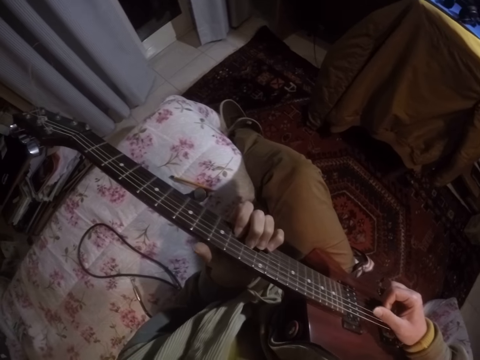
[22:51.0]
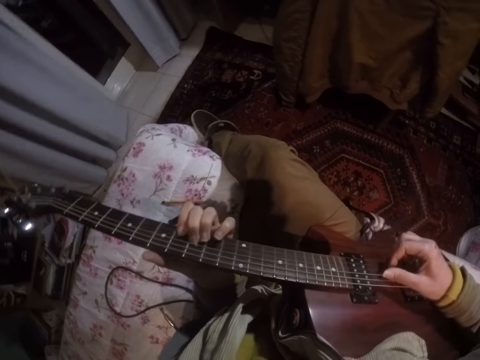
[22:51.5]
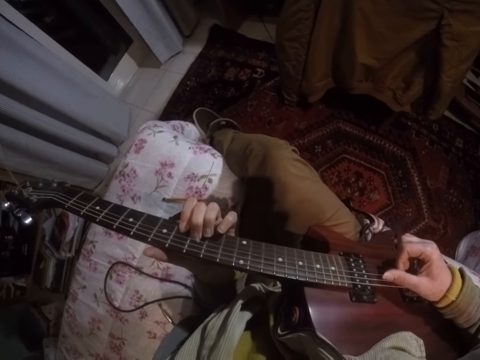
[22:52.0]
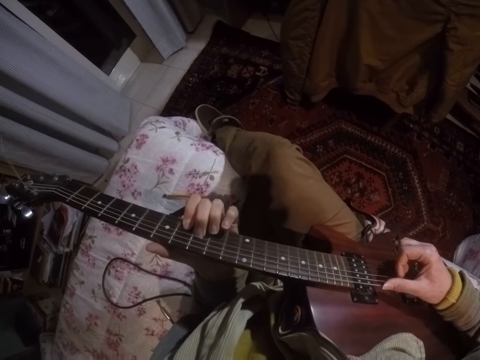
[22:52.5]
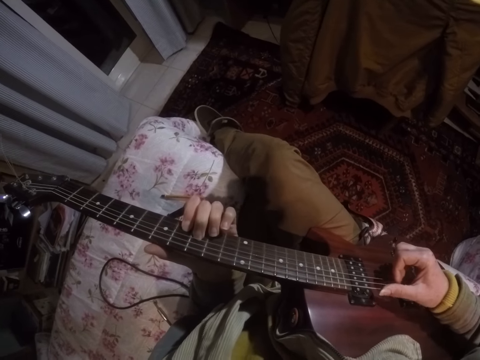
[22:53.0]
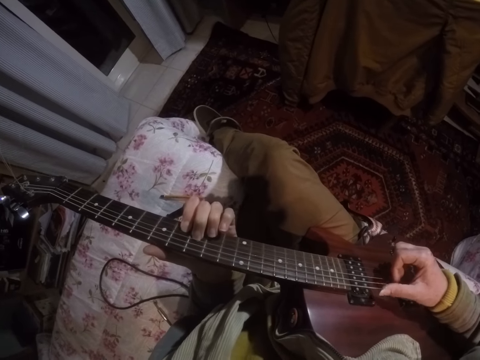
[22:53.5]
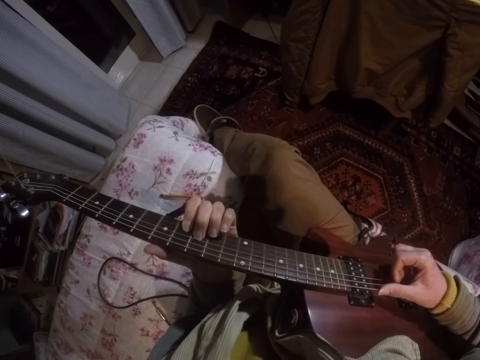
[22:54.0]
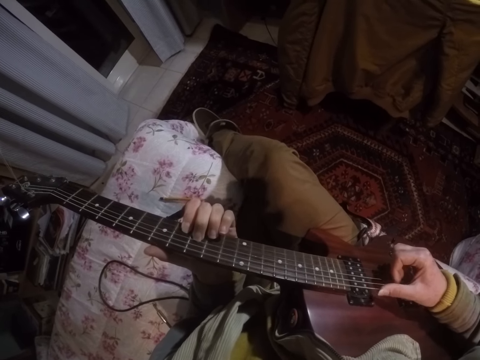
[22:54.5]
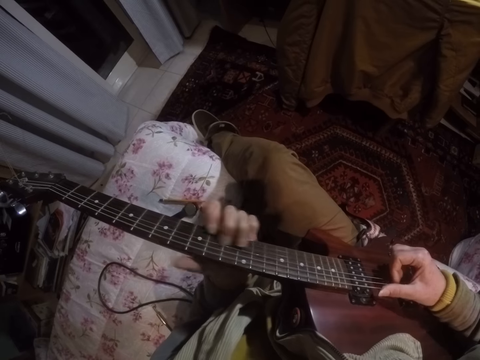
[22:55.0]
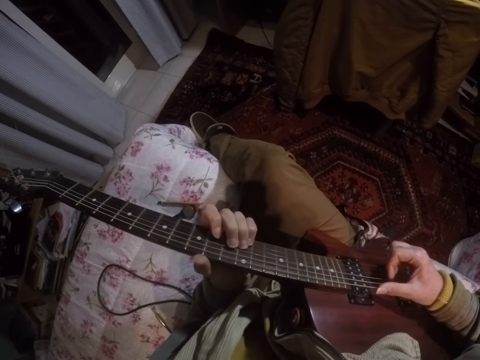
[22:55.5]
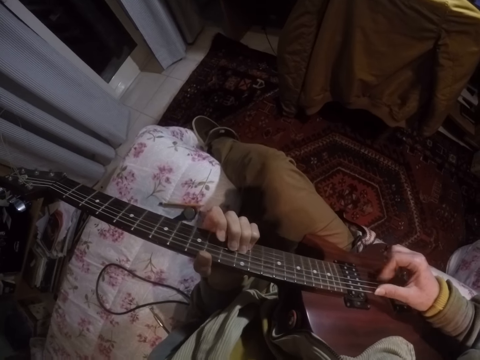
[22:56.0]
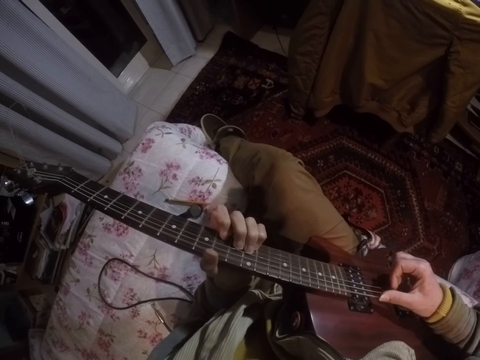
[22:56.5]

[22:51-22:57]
The camera wearer drags the left fingers on the fingerboard of a guitar and fingerpicks the guitar with the right hand.

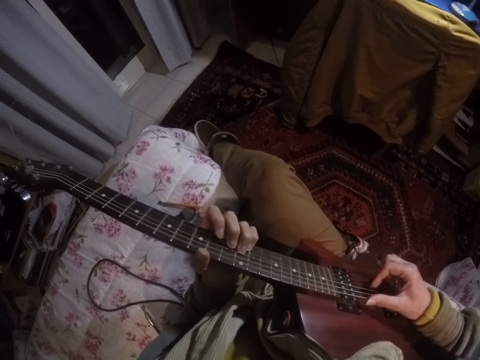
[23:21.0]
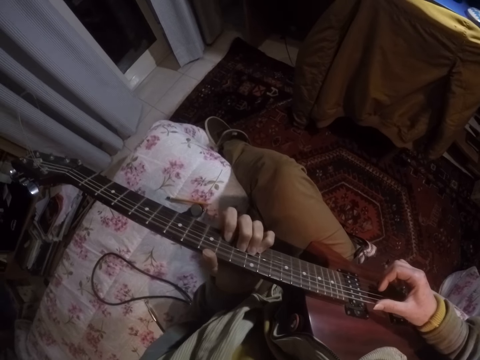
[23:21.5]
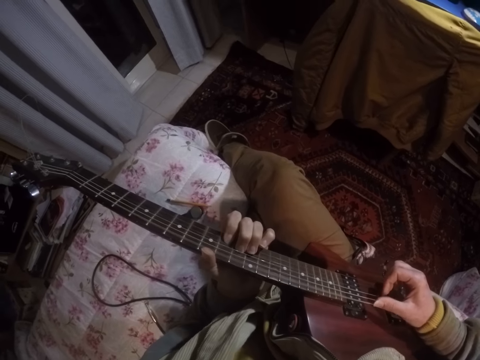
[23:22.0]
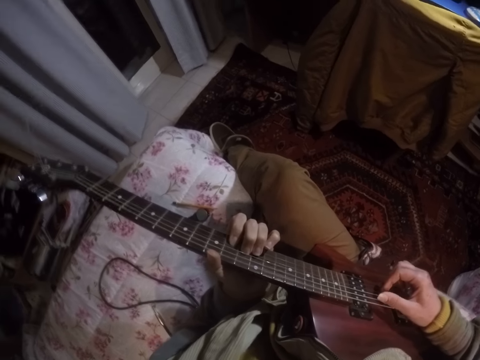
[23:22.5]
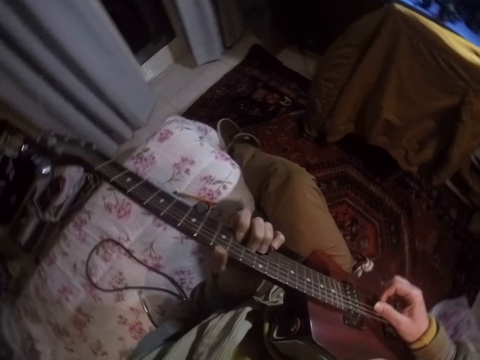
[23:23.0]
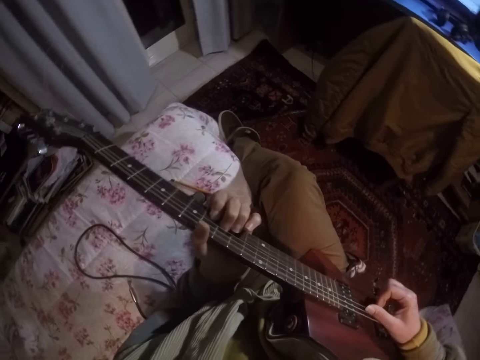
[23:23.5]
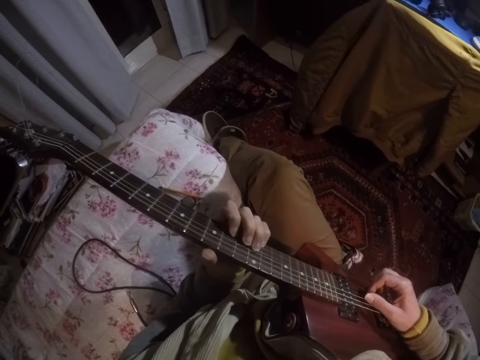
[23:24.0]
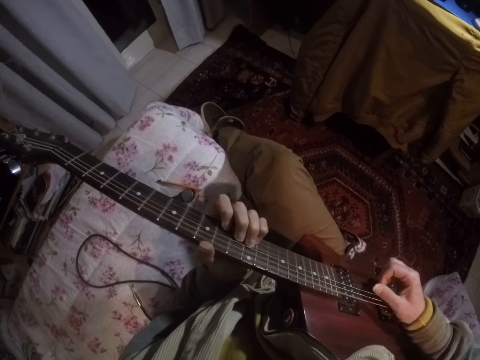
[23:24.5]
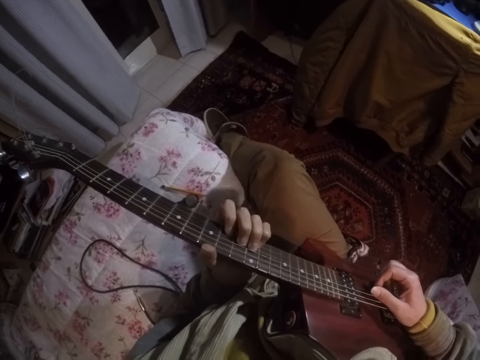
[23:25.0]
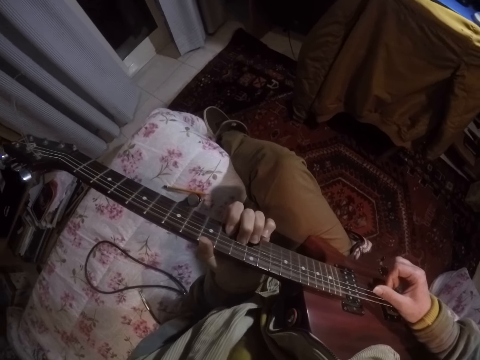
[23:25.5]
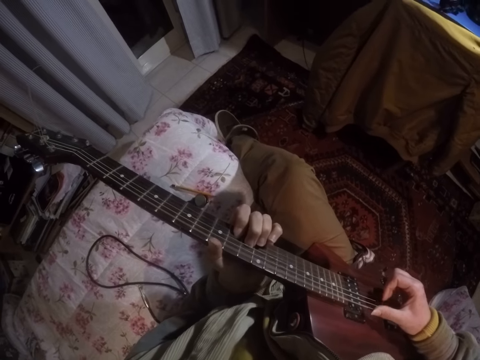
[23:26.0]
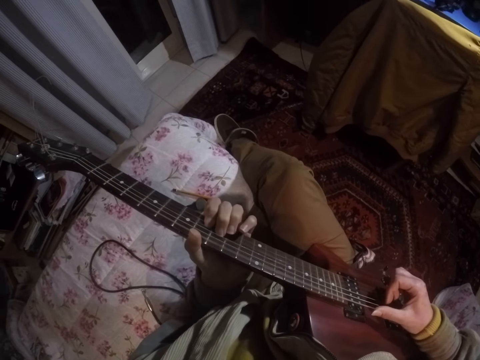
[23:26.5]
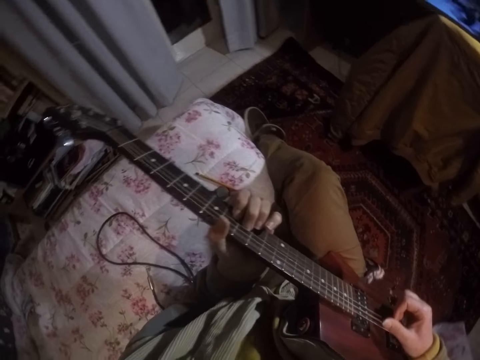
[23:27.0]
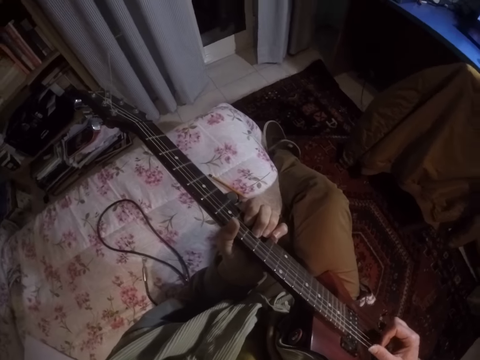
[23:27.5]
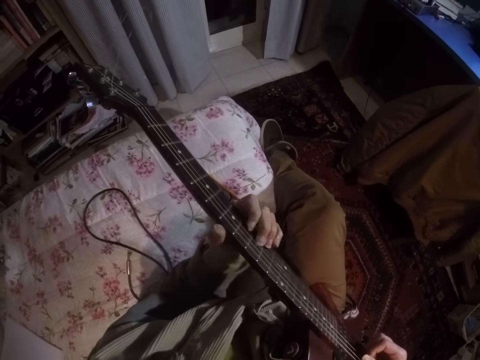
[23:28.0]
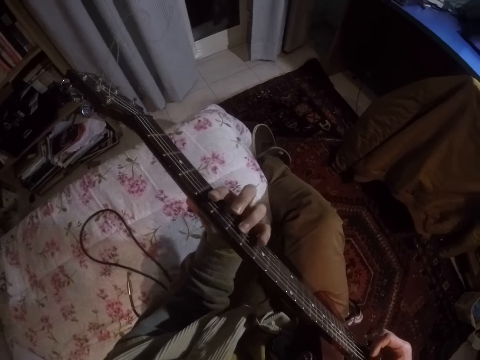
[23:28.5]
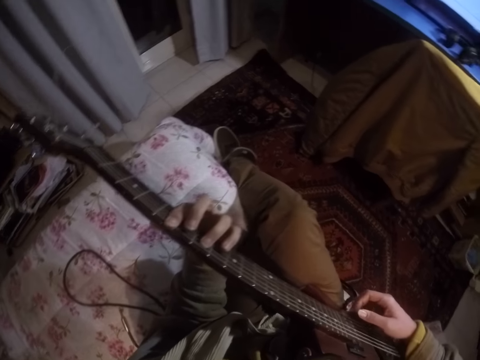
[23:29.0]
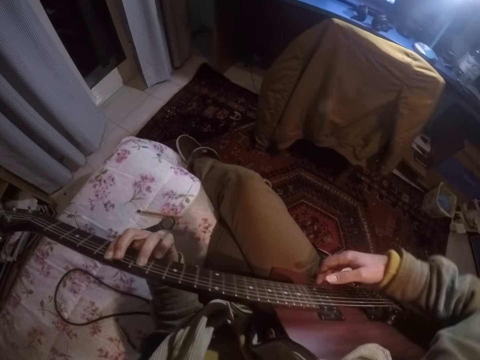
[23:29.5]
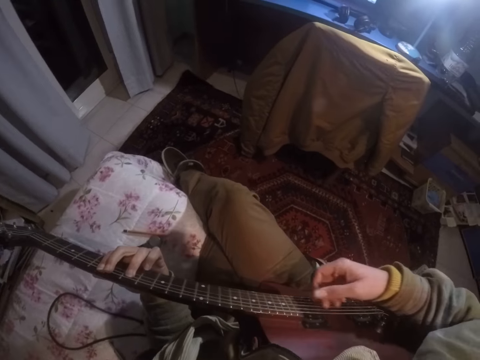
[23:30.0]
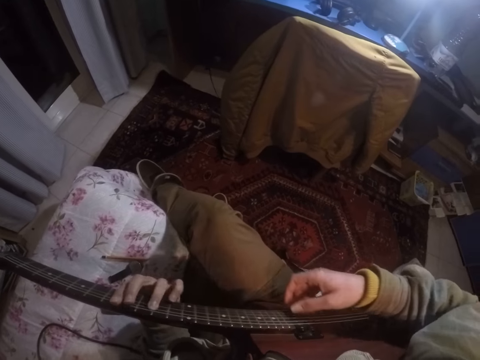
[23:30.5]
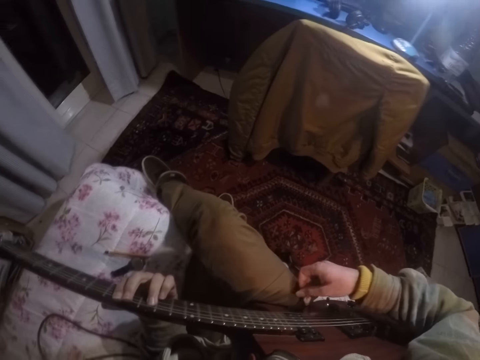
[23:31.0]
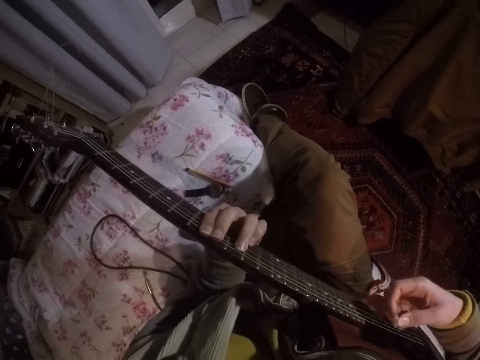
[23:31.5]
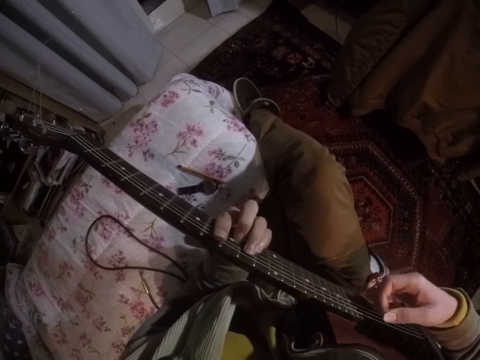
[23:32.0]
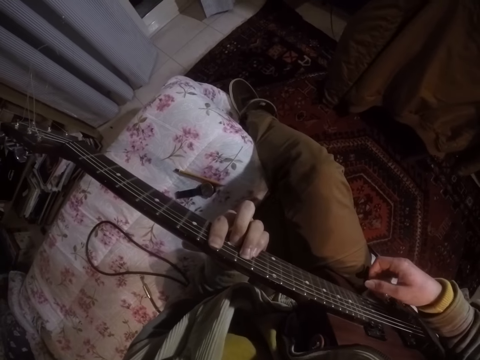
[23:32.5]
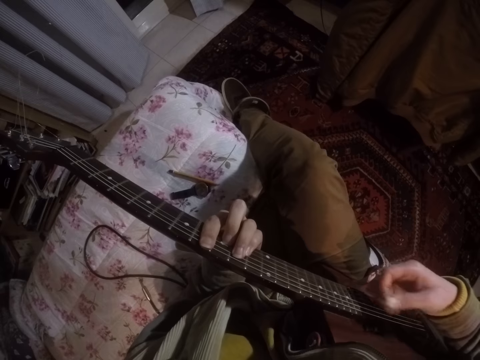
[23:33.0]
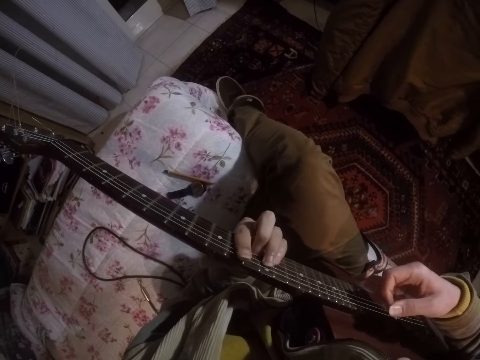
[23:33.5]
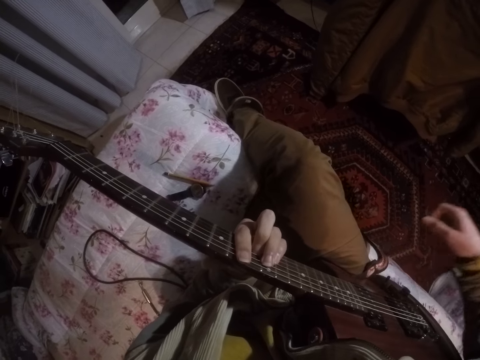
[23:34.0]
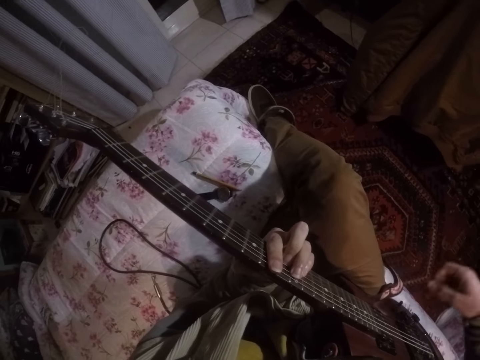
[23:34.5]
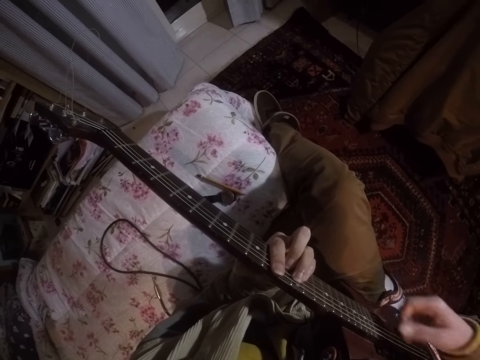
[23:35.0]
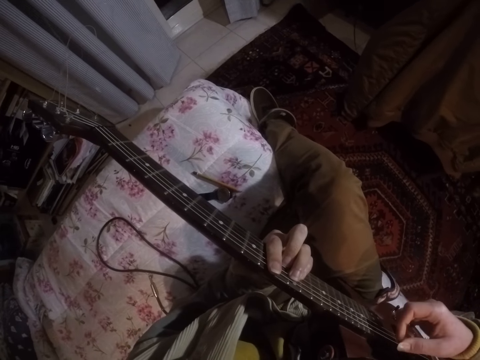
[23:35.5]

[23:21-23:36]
The camera wearer swings their head side by side. They play the guitar. They move the guitar. They play the guitar.

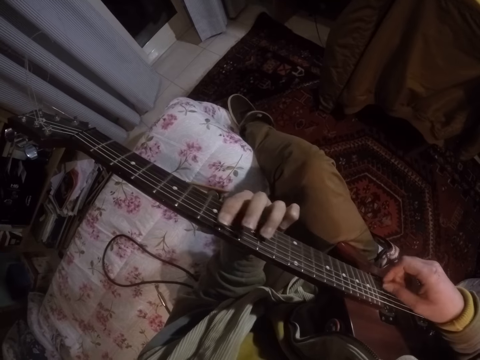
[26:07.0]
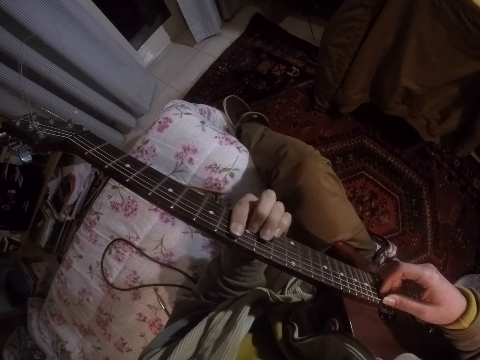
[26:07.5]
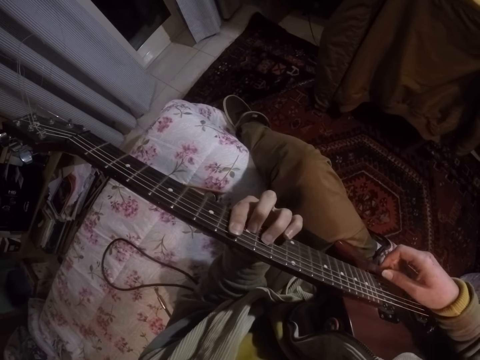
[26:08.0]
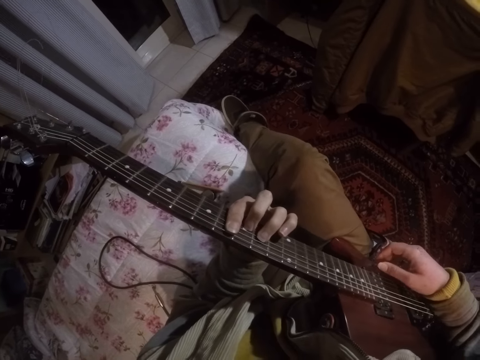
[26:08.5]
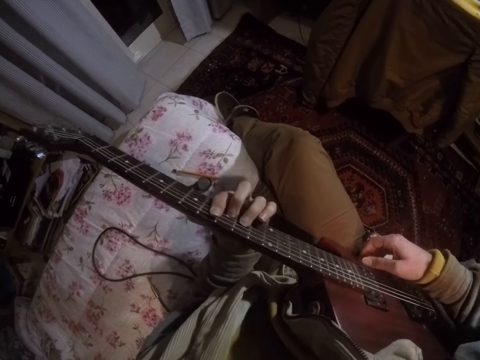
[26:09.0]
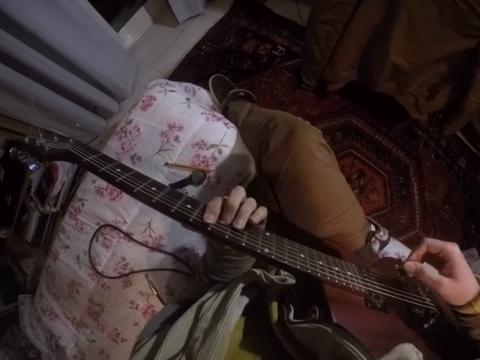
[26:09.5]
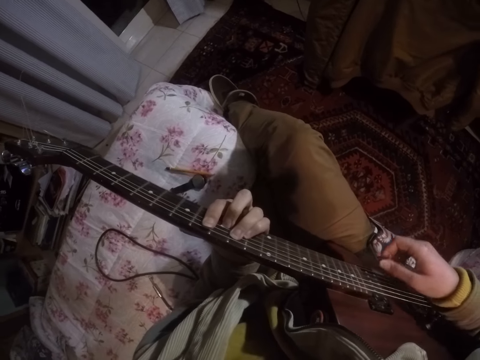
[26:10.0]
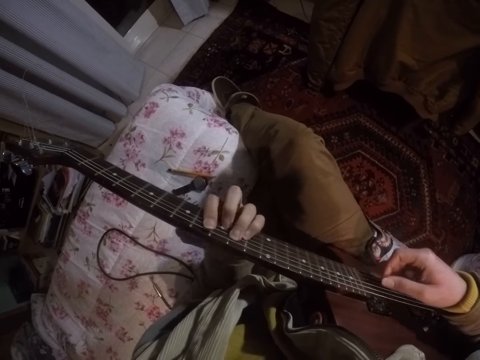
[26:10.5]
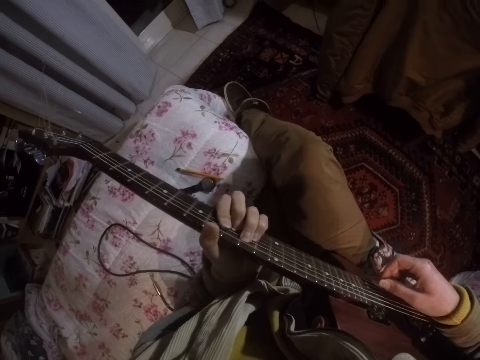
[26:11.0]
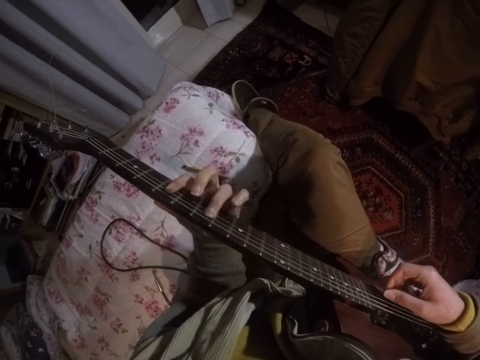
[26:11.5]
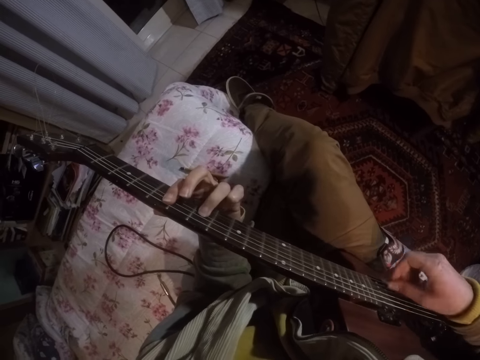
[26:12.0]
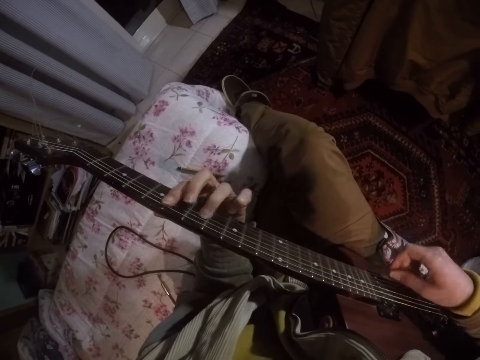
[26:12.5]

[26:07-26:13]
The camera wearer adjusts the position of the guitar. They play the guitar.
